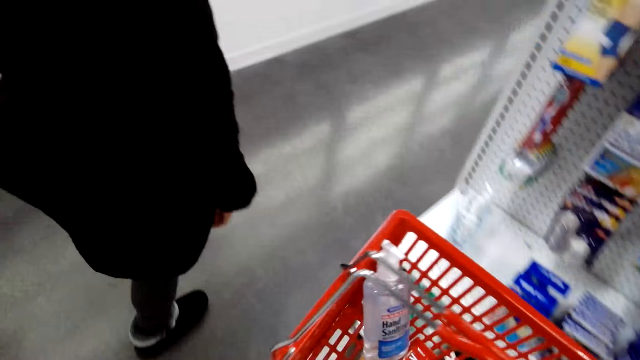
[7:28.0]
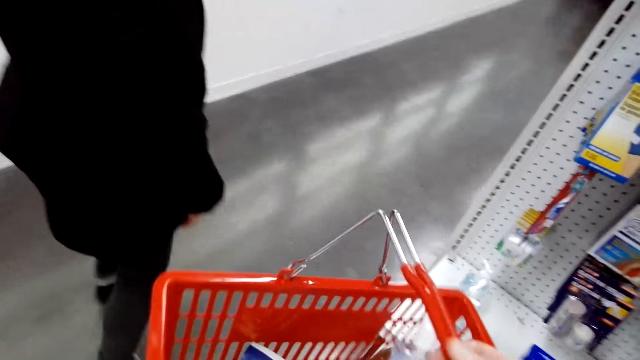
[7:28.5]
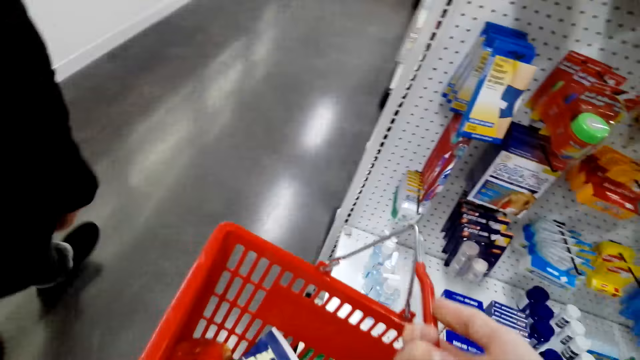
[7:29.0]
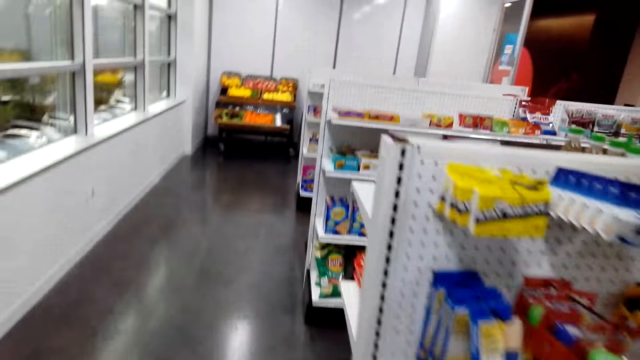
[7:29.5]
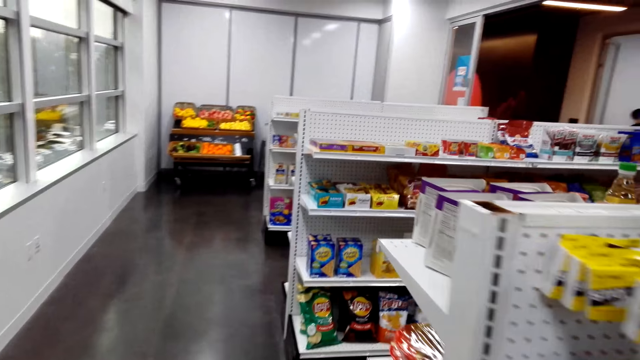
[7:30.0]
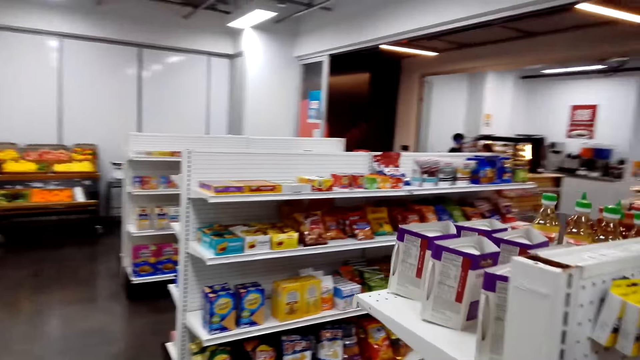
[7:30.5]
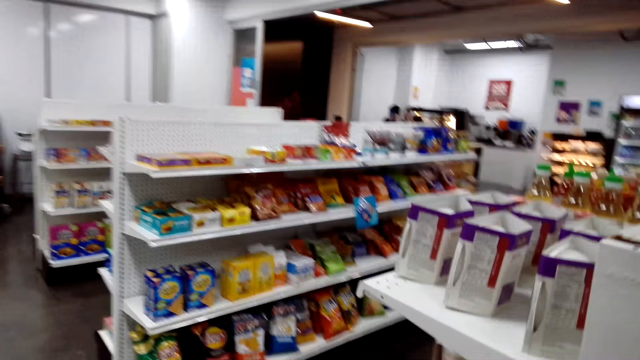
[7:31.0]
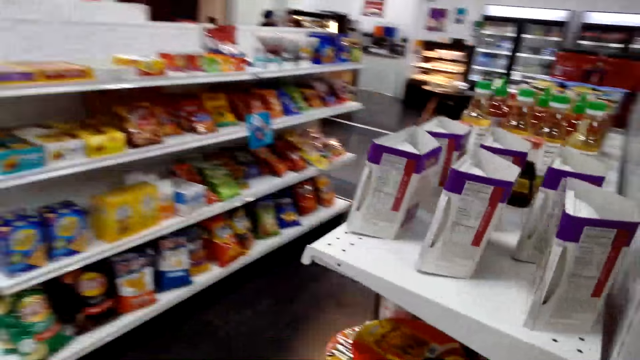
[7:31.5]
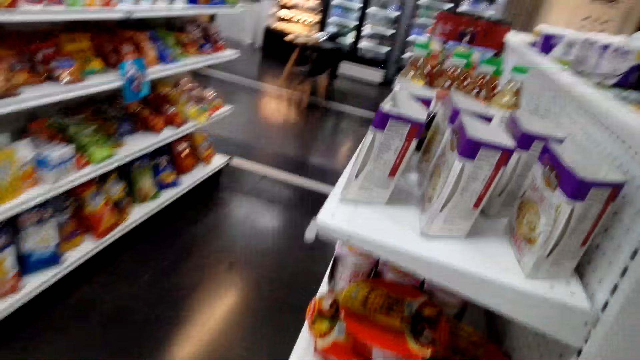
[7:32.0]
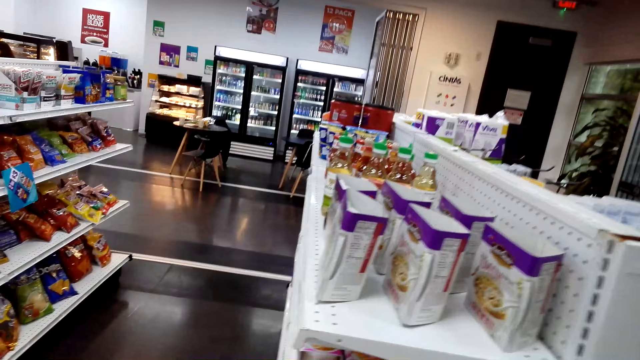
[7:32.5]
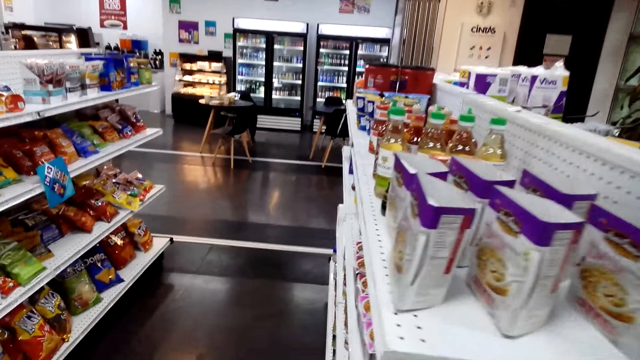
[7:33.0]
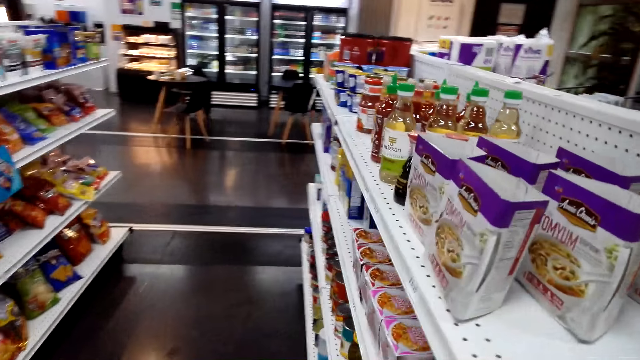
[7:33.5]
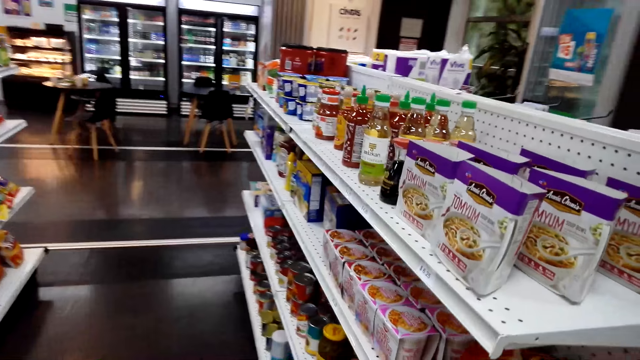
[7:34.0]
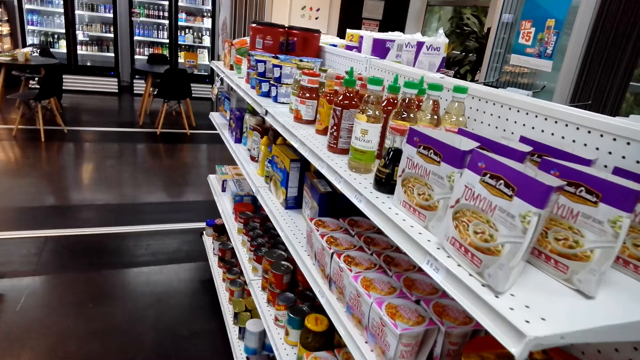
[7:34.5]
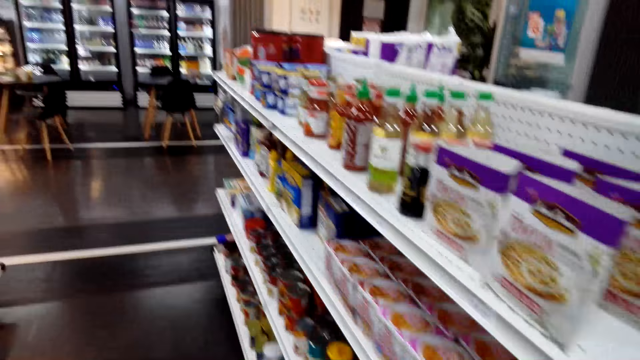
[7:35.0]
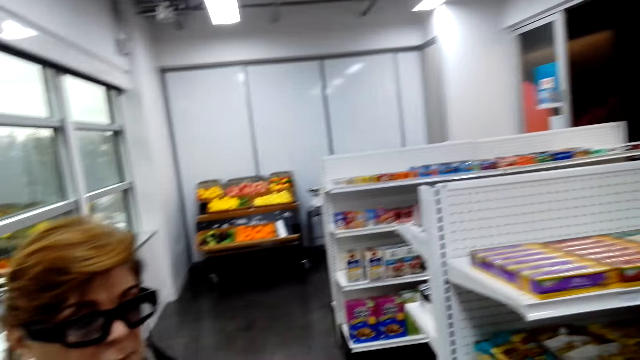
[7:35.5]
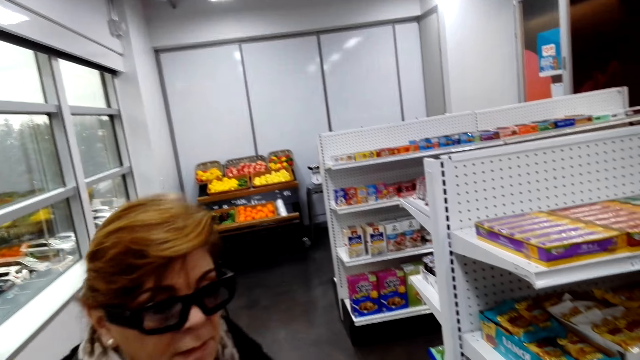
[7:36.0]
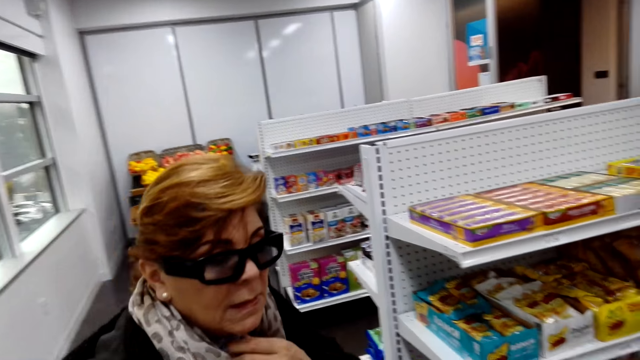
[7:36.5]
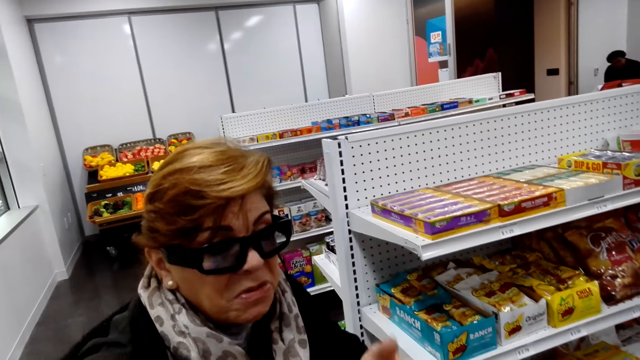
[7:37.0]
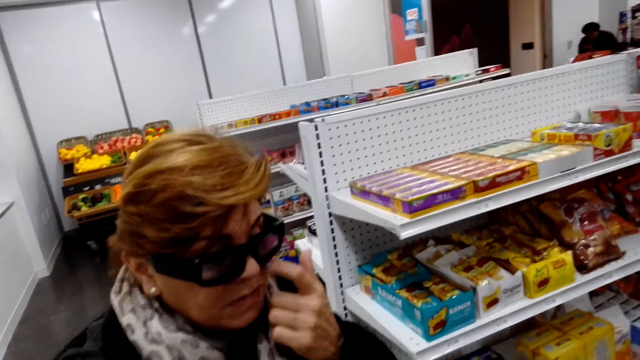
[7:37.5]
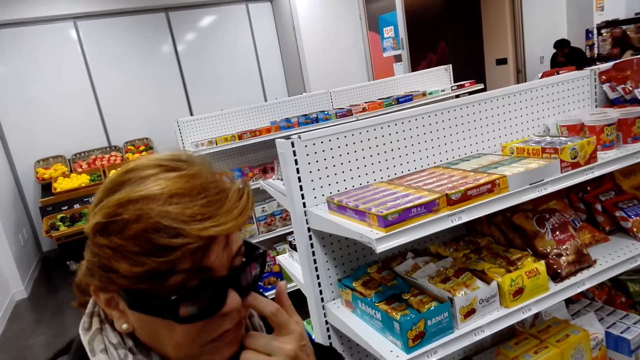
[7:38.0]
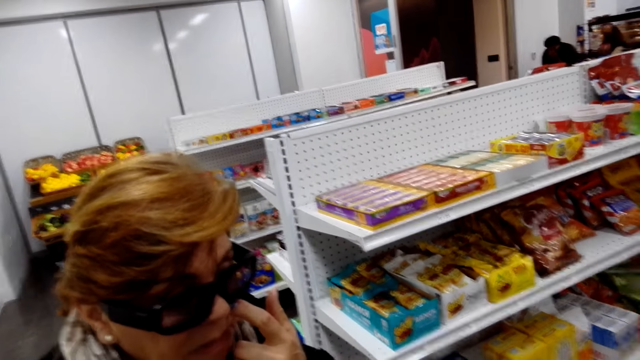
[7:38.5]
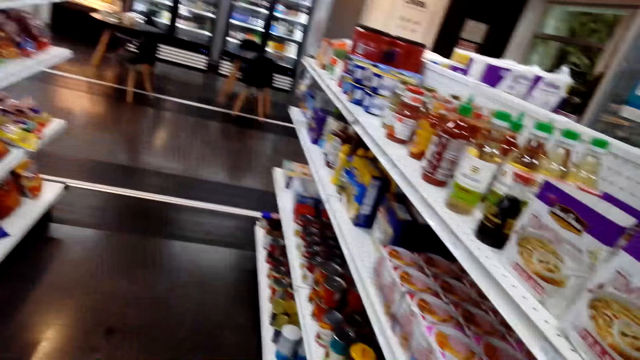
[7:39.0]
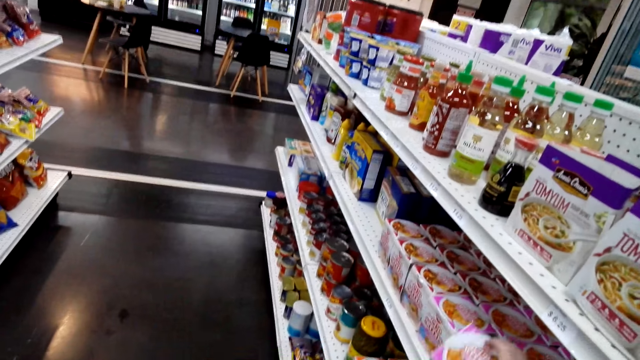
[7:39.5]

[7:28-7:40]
The camera wearer and a woman walk around the supermarket. The camera wearer talks with the woman. They converse to the woman.

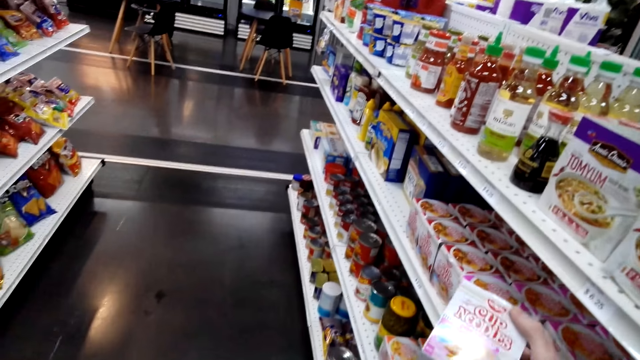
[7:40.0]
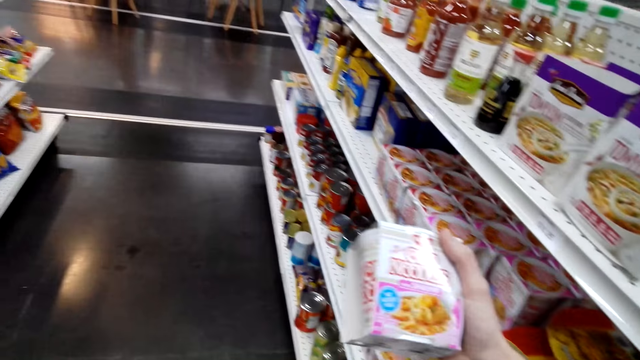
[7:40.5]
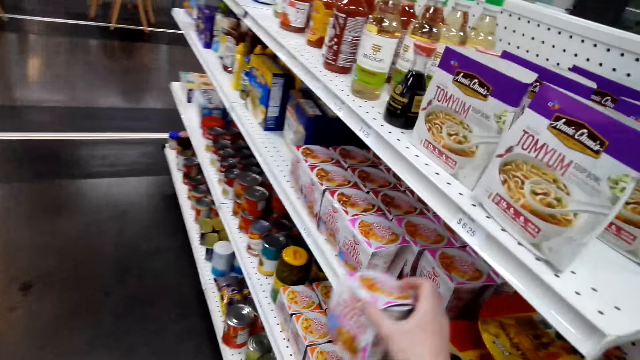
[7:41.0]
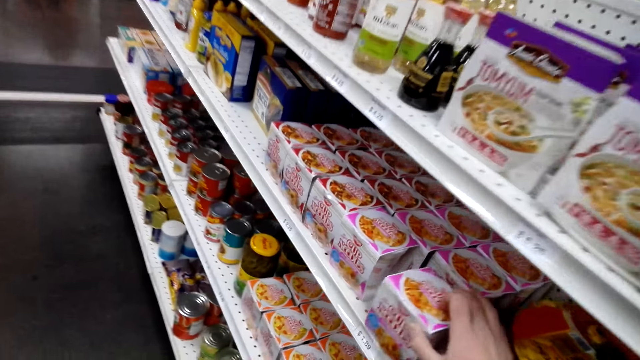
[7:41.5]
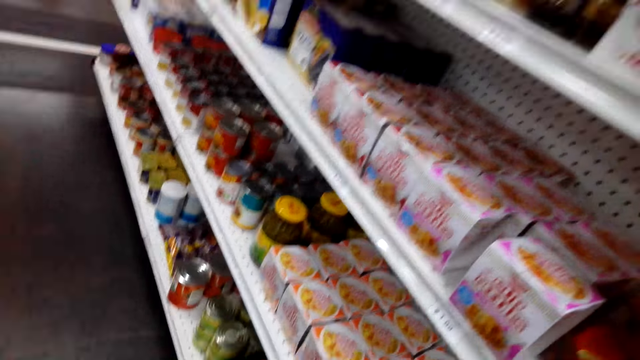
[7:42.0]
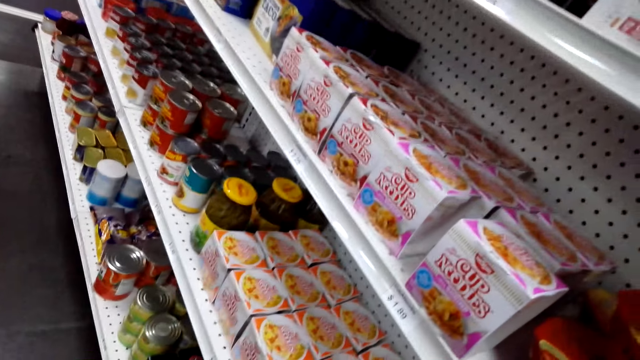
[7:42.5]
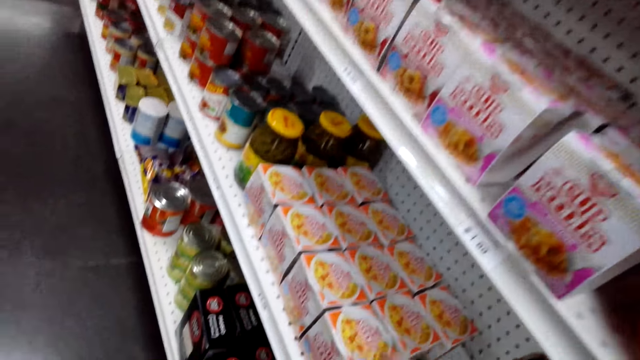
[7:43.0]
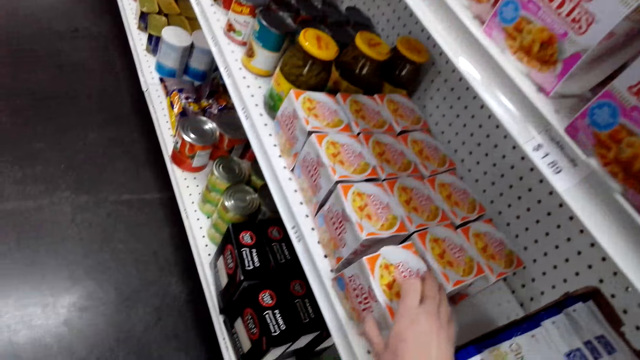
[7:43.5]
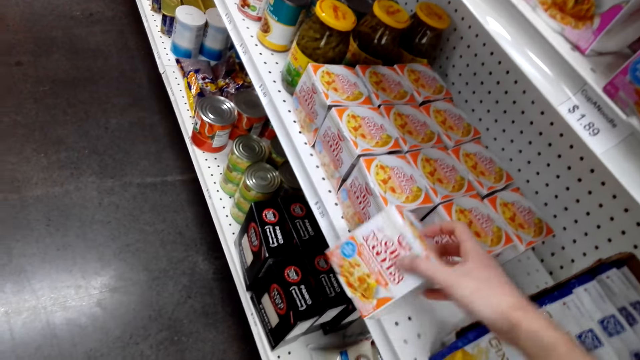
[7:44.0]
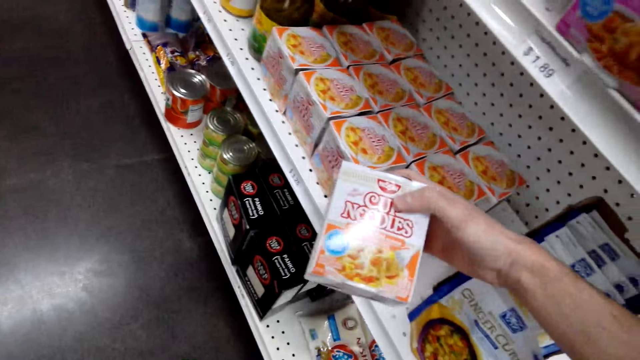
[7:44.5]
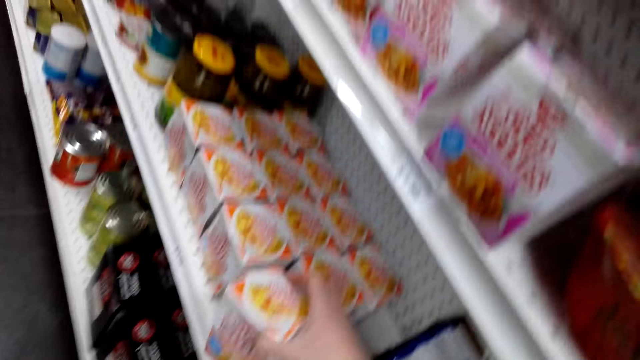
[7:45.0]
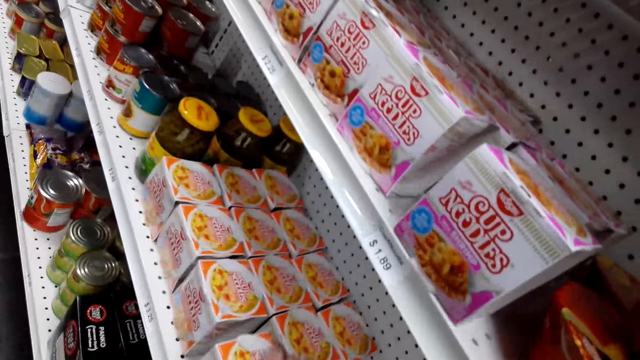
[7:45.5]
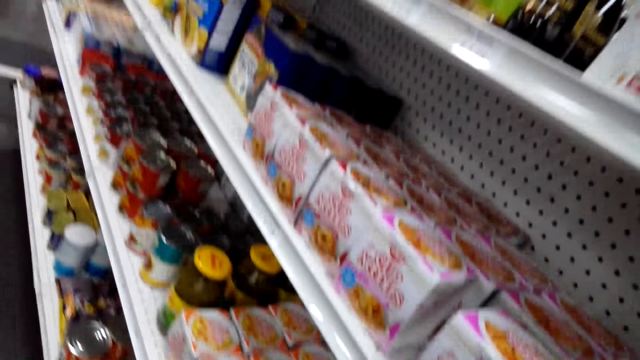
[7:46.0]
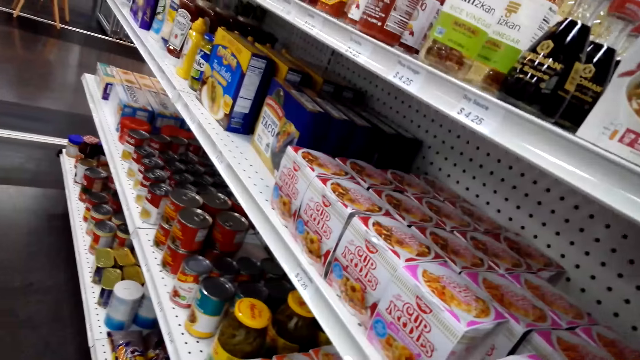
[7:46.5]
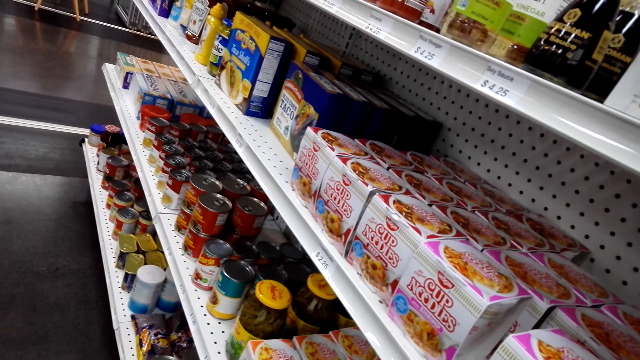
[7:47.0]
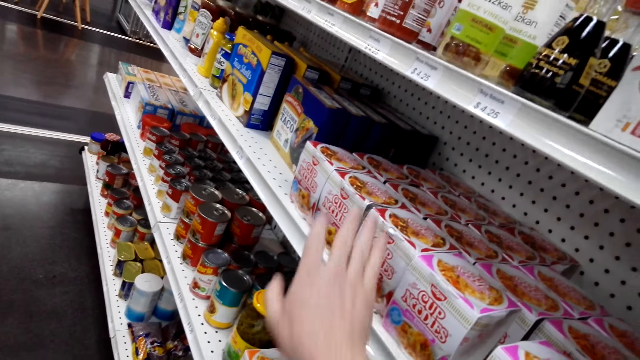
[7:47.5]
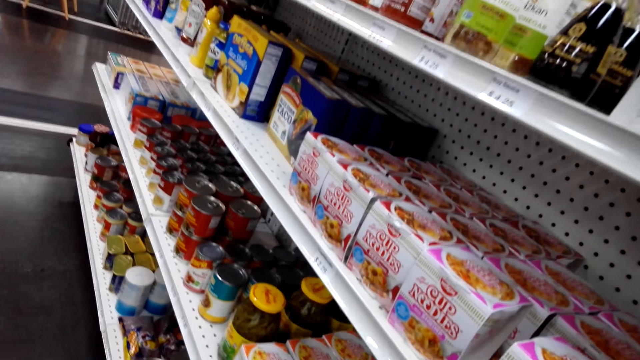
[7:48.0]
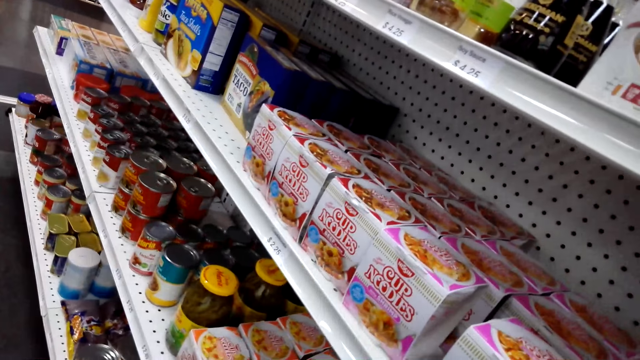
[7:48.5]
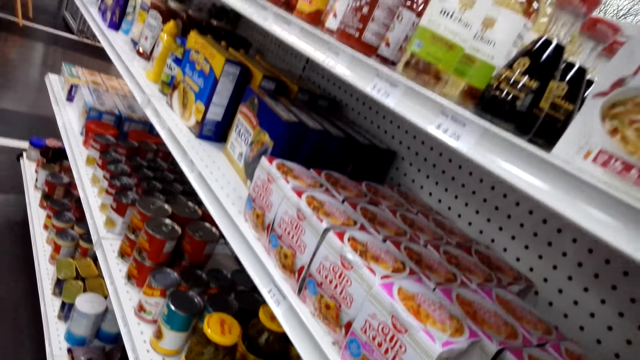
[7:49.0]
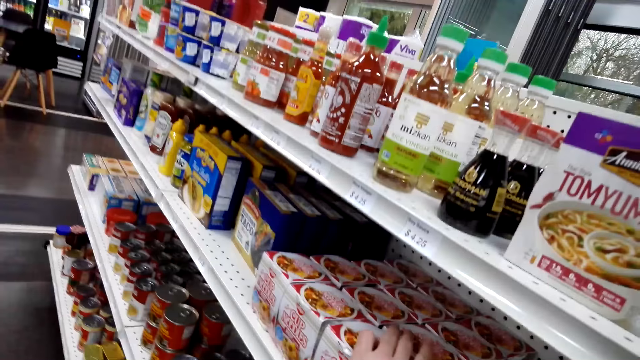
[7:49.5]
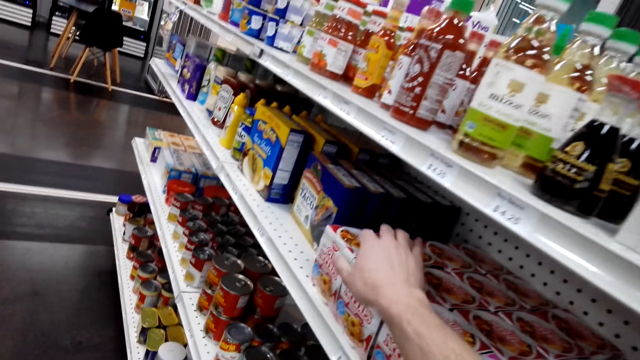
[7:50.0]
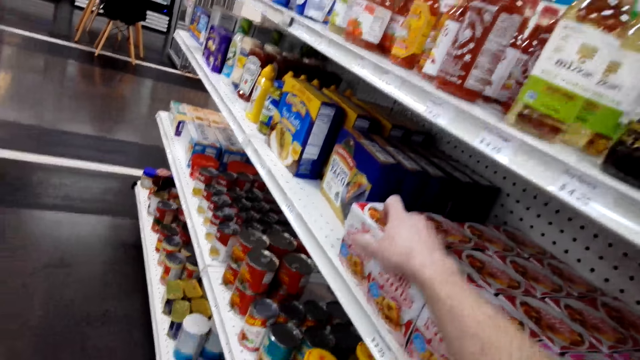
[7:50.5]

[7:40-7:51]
The camera wearer picks up a cup noodle. They put the cup noodle on the shelf. They talk with a lady. They pick up the cup noodle. They talk with the lady. They pick the cup noodle.
